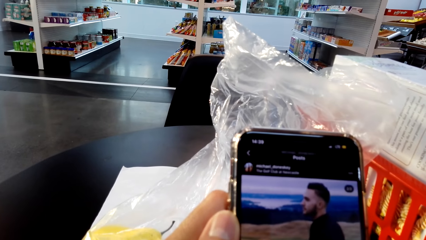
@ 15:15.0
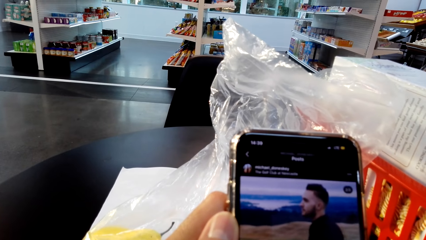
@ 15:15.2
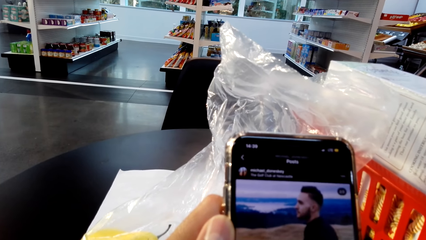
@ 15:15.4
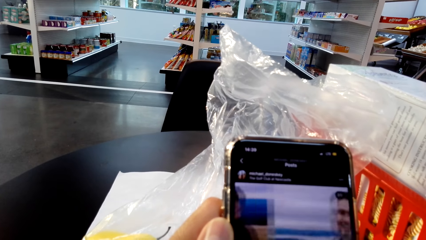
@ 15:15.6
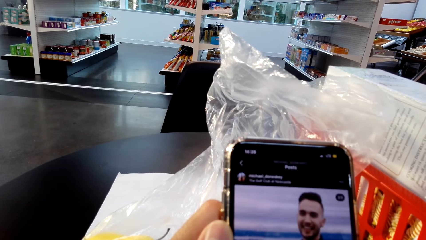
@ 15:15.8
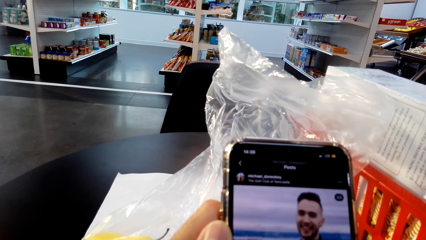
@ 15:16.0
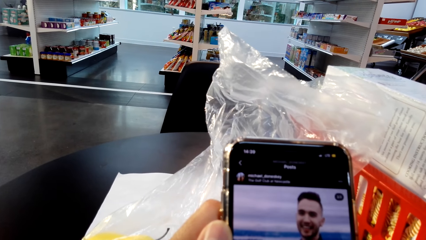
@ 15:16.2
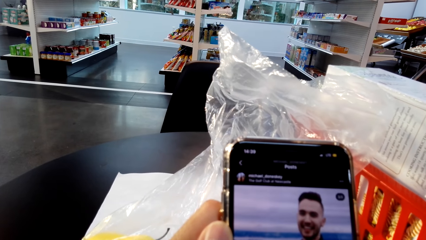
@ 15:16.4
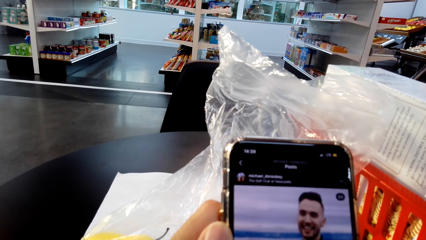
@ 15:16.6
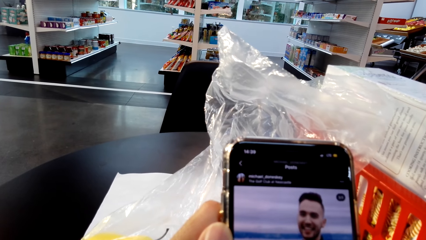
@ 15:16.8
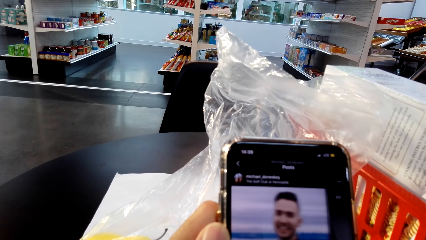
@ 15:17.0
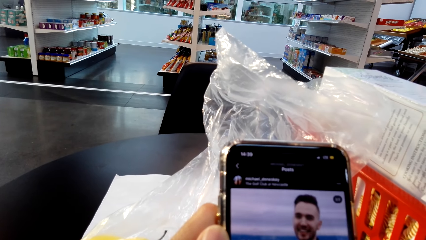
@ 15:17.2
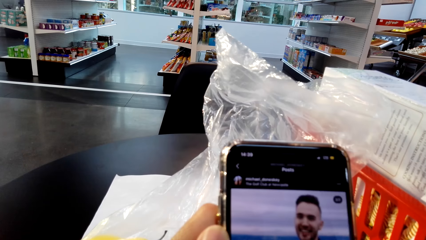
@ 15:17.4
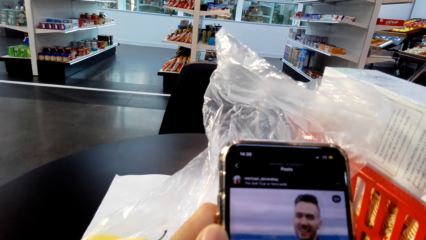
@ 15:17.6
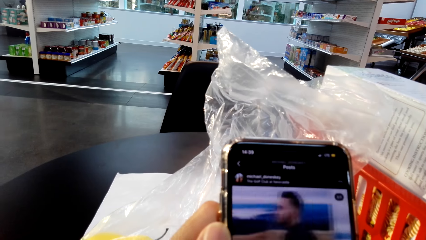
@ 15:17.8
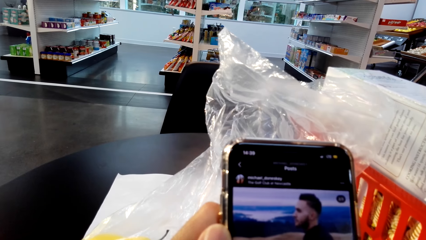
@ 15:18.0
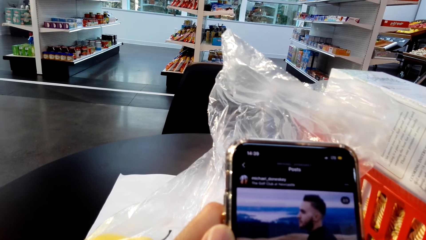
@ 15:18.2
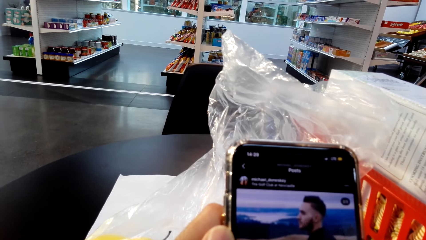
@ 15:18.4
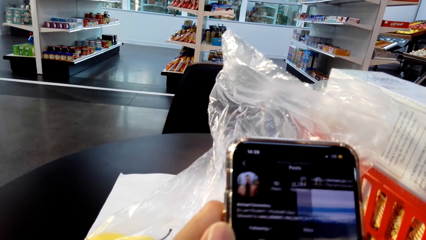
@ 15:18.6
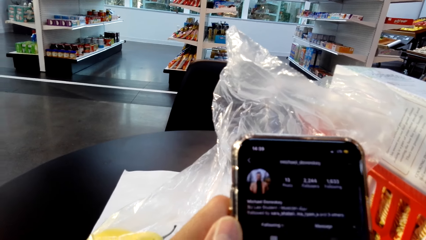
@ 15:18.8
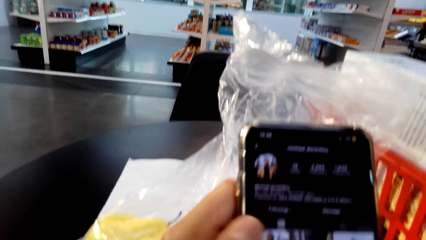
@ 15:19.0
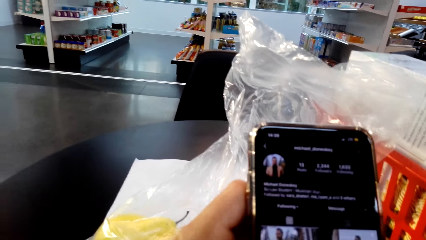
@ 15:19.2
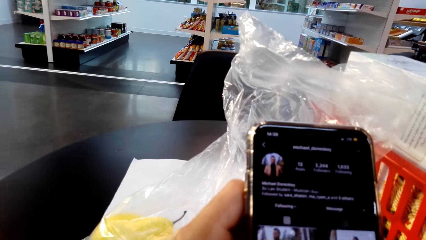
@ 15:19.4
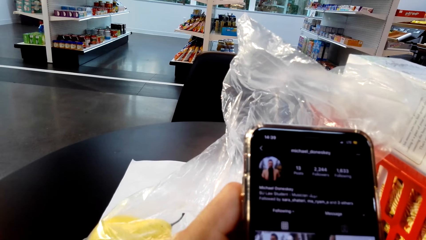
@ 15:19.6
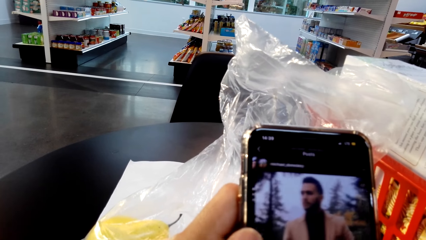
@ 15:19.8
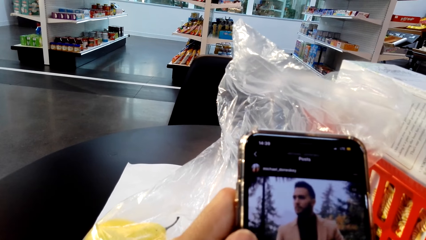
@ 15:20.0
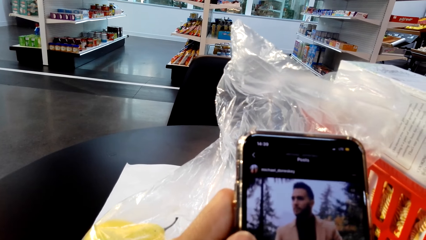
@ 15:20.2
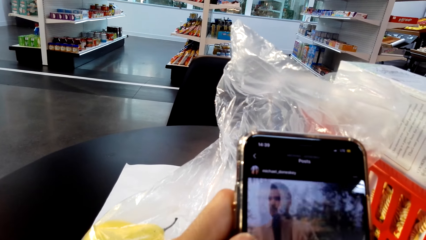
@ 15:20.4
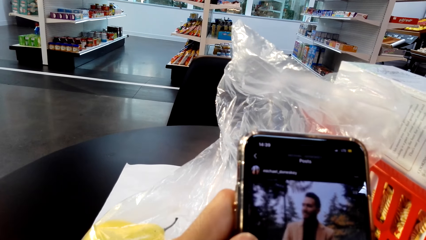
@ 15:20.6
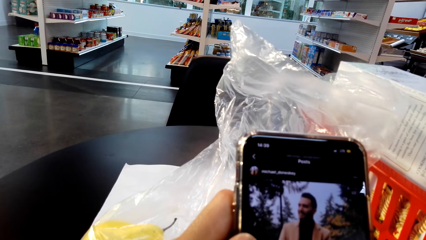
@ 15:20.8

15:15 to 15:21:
The camera wearer scrolls the phone.

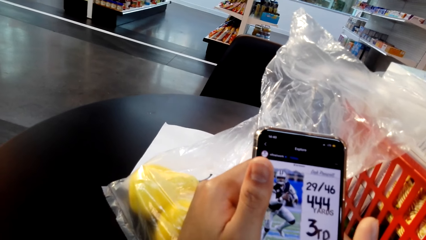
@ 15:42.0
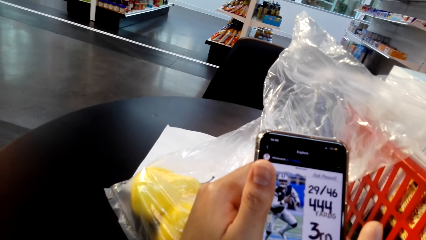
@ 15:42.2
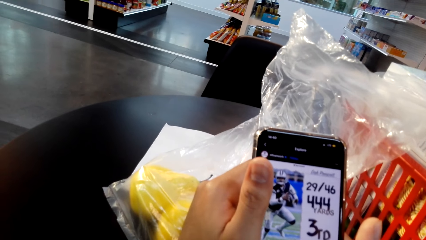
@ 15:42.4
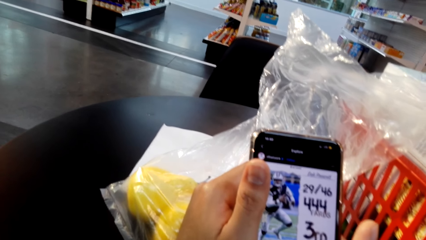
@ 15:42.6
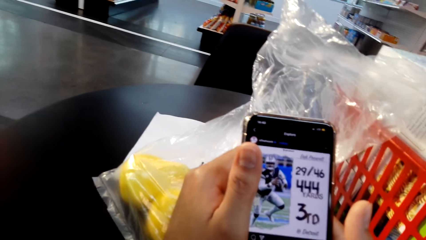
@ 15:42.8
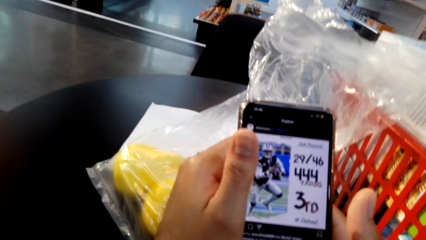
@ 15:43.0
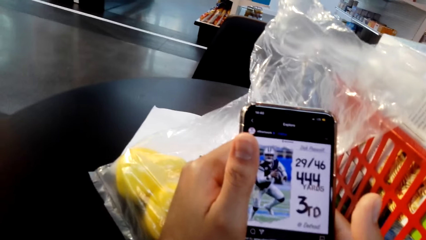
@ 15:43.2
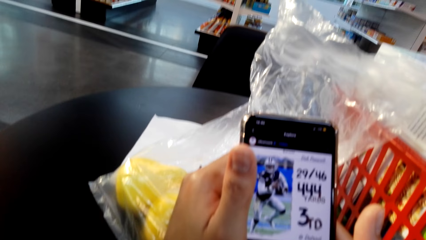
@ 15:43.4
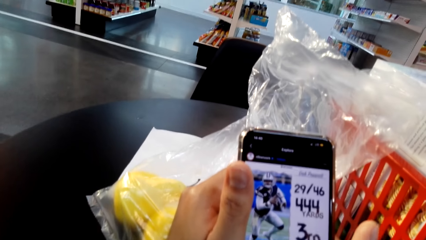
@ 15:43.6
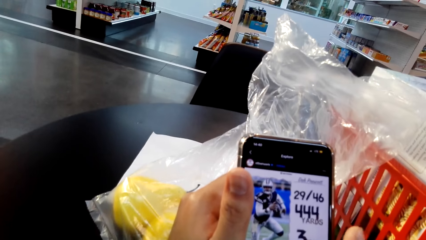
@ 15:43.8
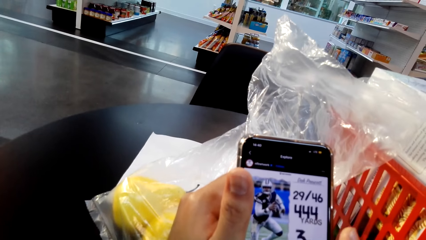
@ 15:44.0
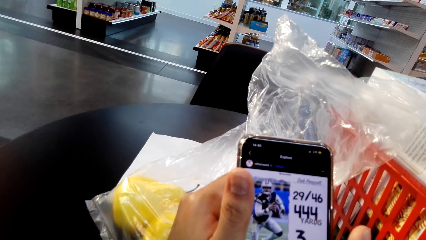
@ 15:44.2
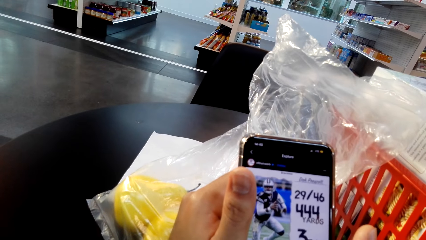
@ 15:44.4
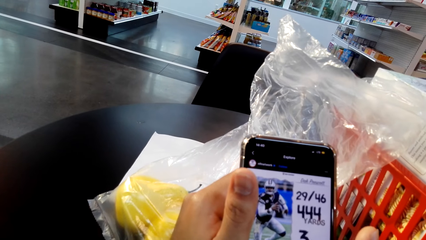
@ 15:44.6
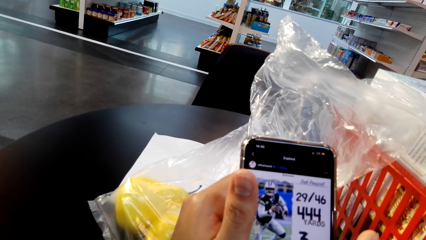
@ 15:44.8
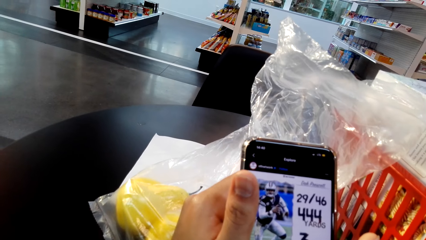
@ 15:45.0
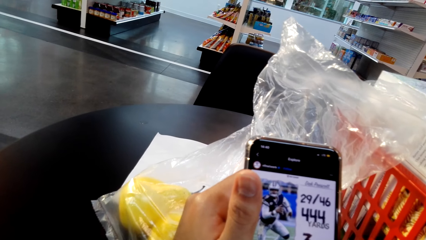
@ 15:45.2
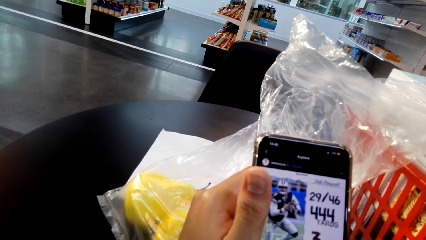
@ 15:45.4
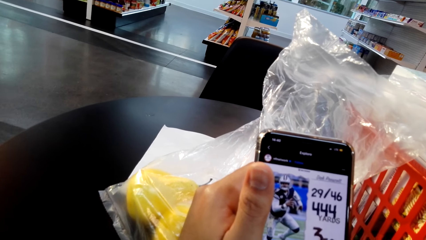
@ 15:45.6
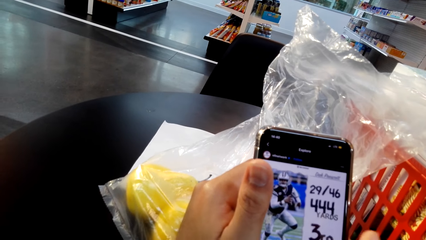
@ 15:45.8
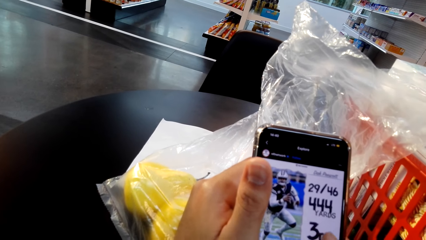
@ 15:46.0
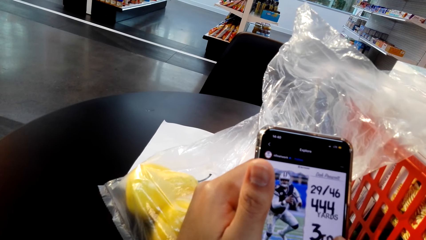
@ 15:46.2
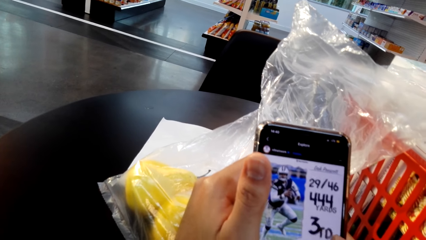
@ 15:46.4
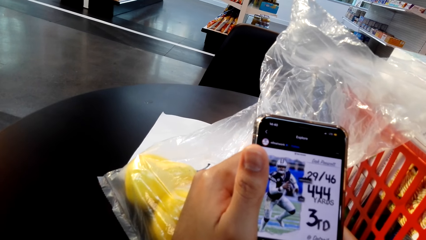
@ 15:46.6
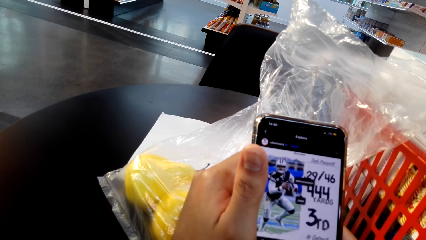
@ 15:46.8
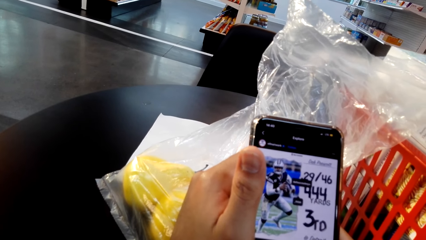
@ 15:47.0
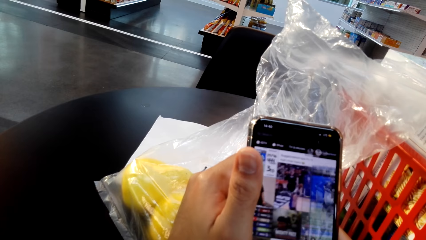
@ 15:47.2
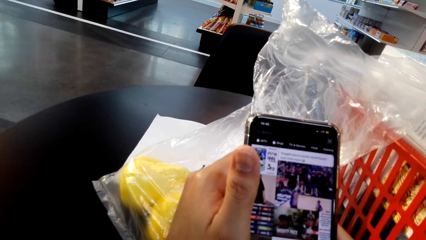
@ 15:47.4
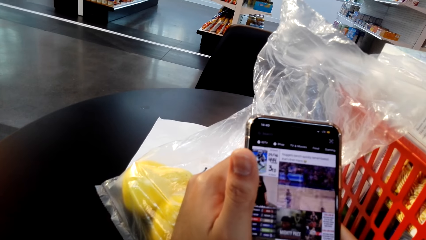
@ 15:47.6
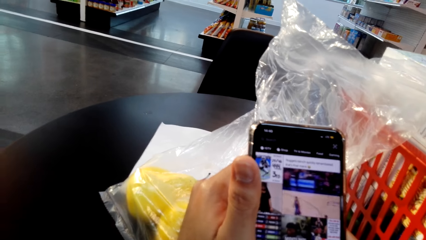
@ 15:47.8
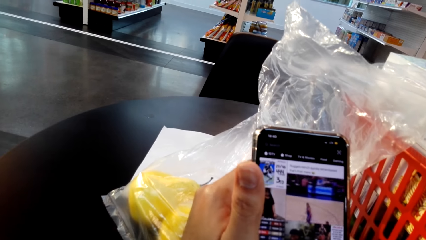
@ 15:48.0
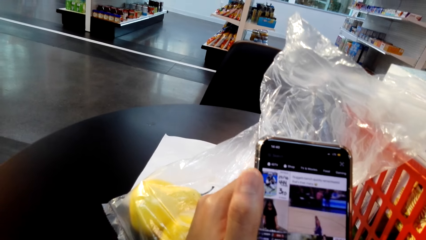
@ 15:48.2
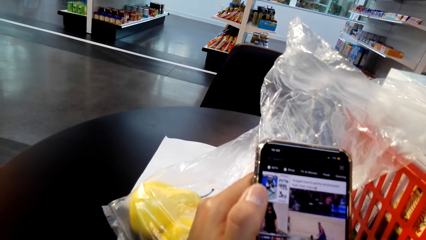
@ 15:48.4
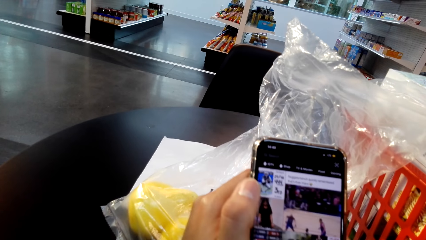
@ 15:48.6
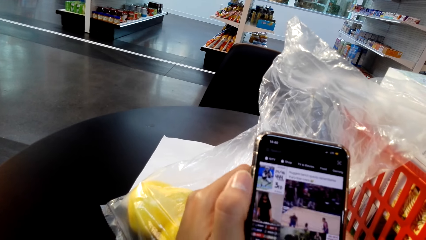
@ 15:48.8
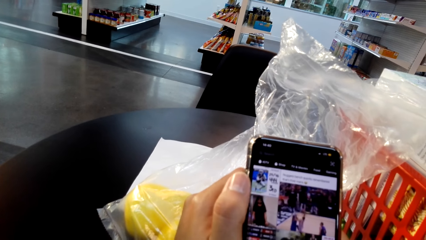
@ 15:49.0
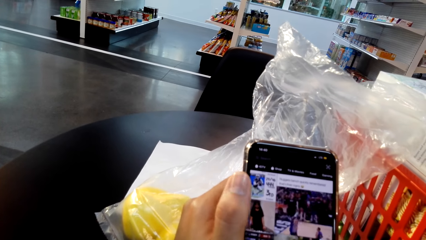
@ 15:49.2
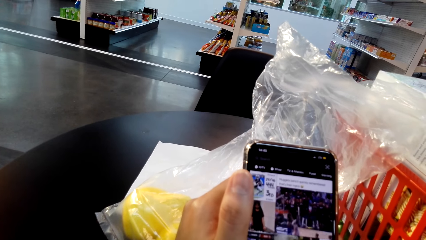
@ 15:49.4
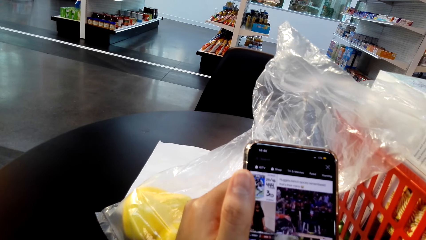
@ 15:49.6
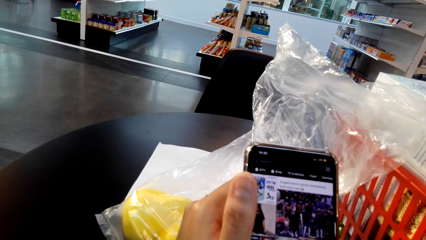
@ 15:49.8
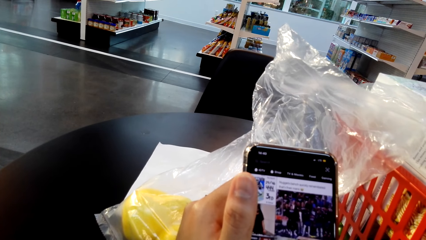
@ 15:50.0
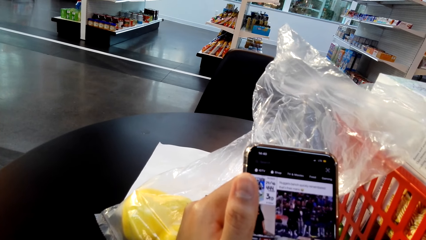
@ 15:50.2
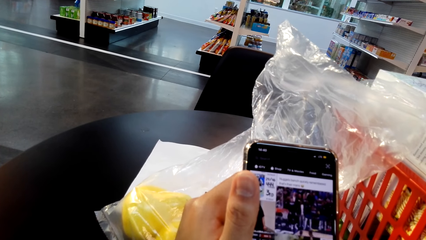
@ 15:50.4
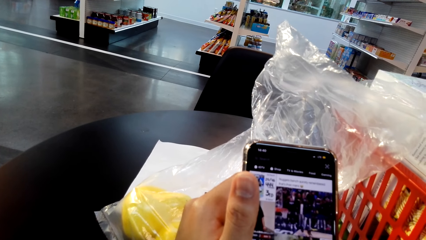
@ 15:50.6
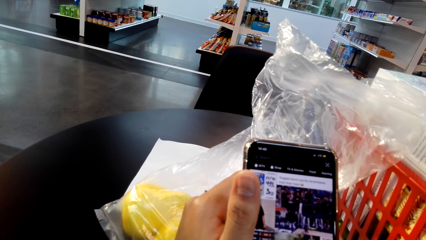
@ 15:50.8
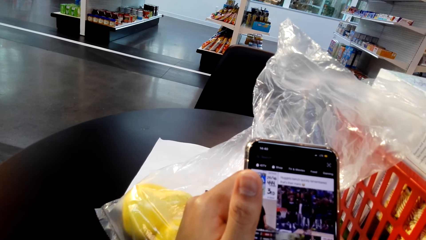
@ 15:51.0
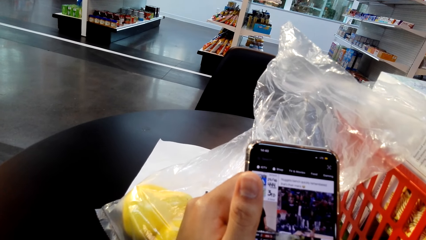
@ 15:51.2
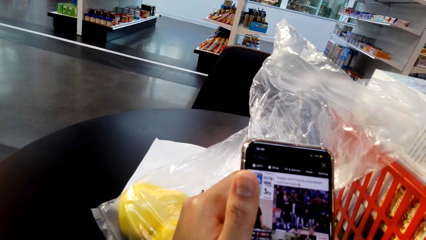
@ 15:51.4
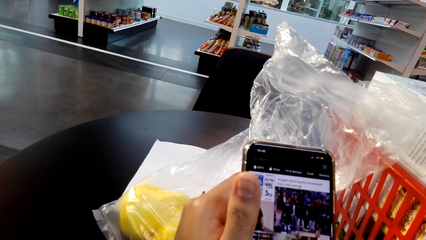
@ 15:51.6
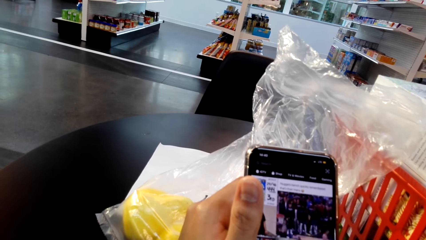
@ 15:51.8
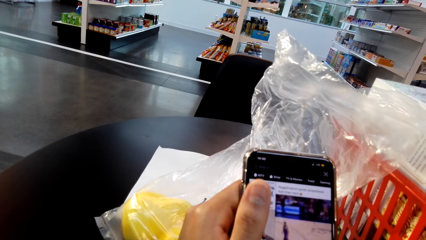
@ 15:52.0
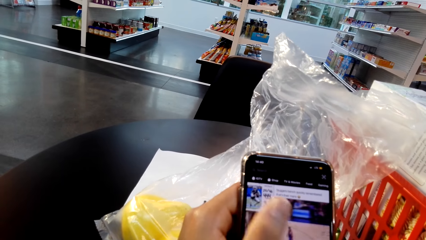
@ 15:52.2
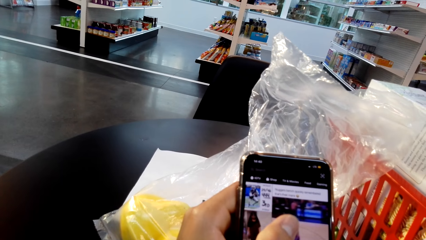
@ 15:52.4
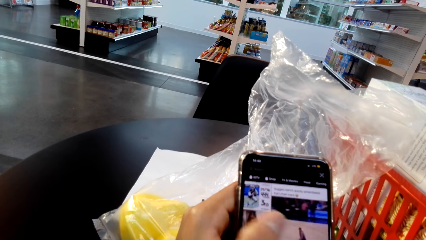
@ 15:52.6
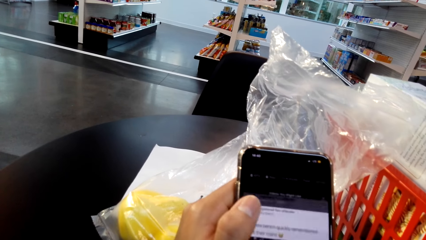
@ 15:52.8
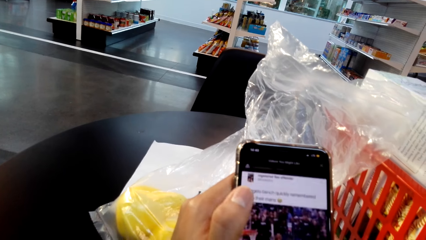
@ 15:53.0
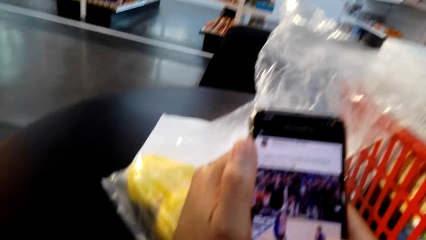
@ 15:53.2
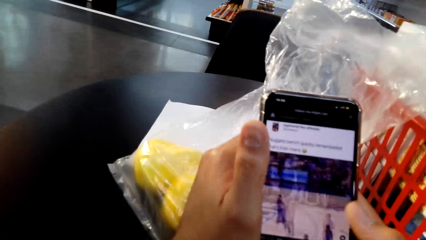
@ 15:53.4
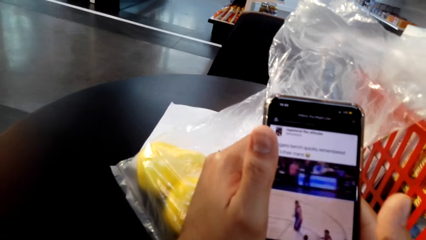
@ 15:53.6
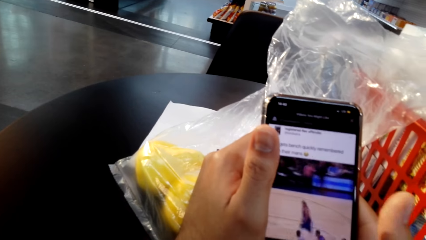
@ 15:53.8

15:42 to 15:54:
The camera wearer whistles. They tap on the phone with the left hand.
